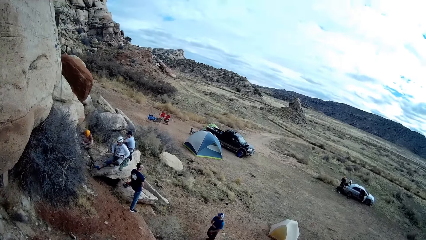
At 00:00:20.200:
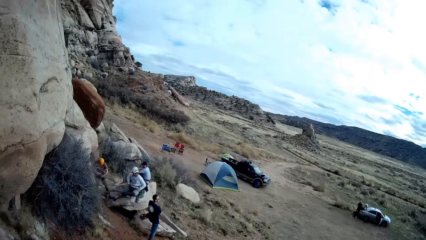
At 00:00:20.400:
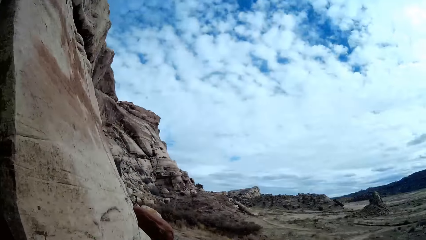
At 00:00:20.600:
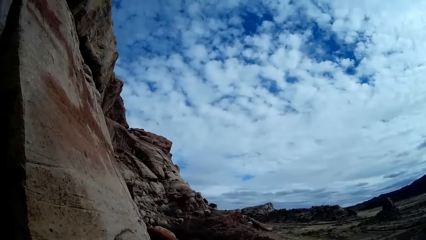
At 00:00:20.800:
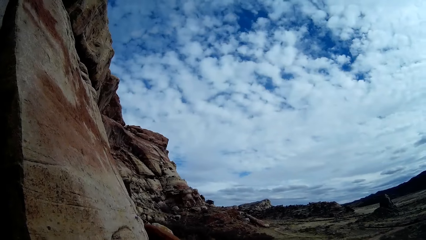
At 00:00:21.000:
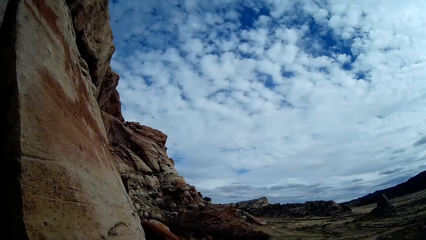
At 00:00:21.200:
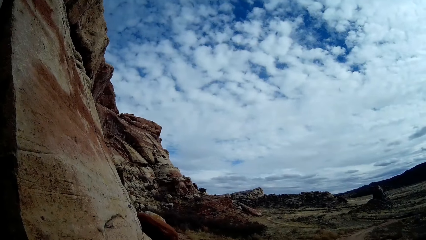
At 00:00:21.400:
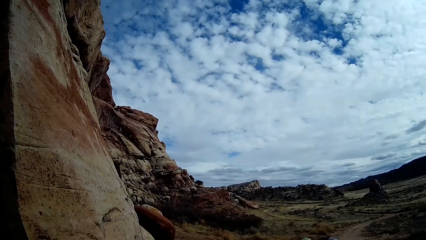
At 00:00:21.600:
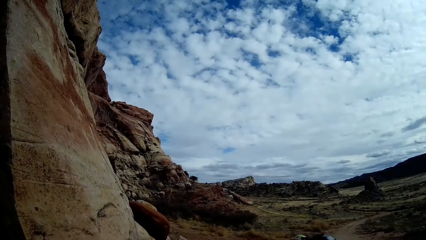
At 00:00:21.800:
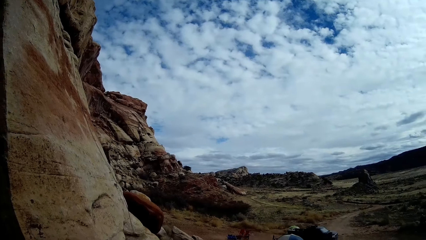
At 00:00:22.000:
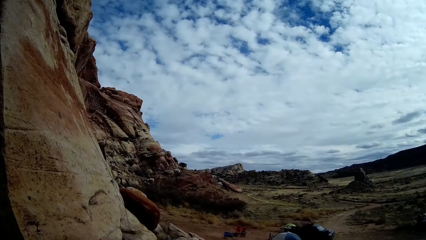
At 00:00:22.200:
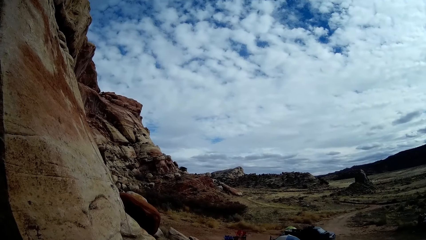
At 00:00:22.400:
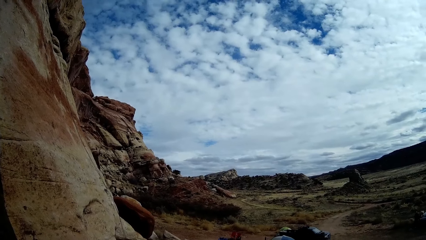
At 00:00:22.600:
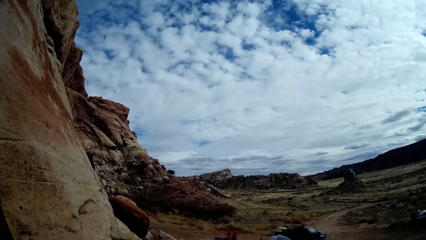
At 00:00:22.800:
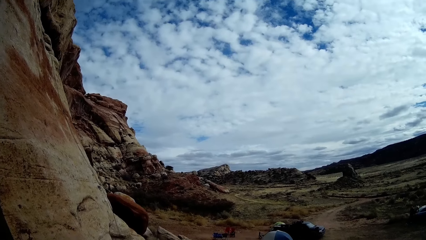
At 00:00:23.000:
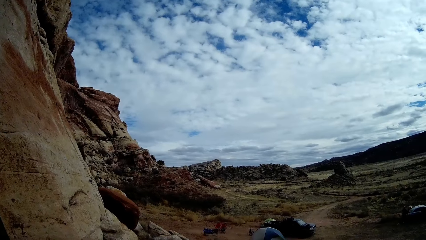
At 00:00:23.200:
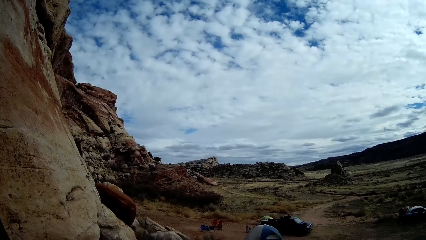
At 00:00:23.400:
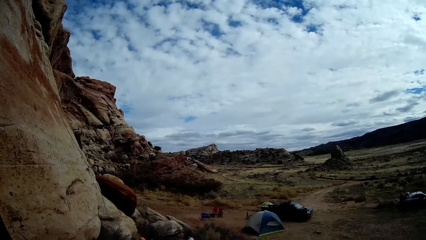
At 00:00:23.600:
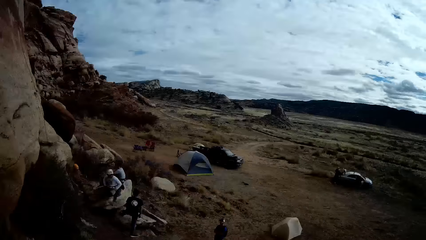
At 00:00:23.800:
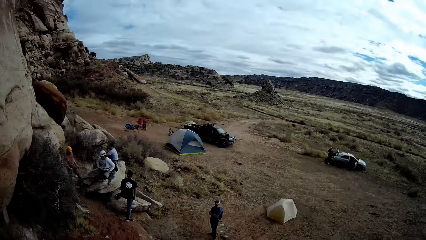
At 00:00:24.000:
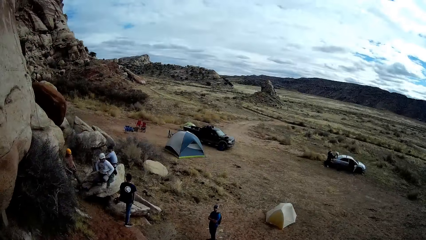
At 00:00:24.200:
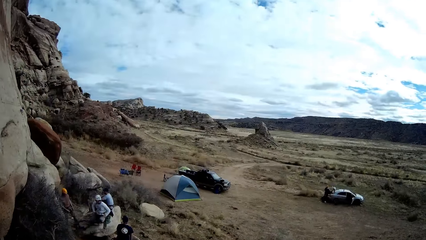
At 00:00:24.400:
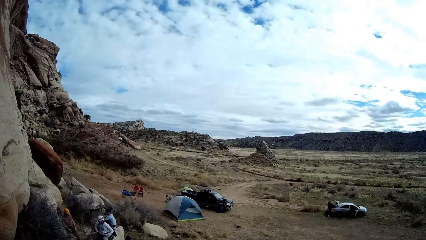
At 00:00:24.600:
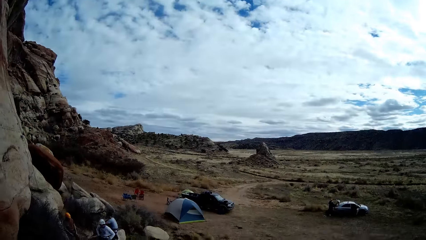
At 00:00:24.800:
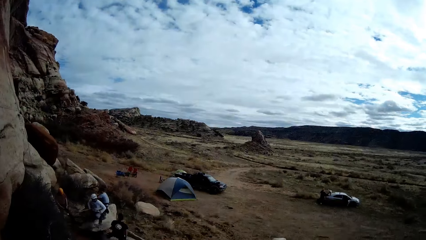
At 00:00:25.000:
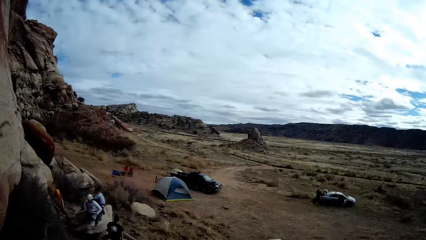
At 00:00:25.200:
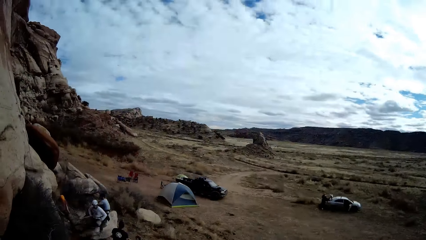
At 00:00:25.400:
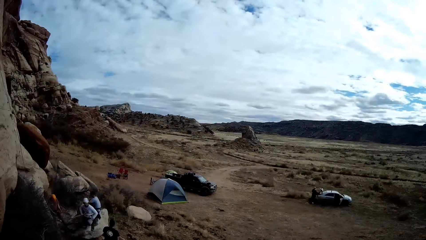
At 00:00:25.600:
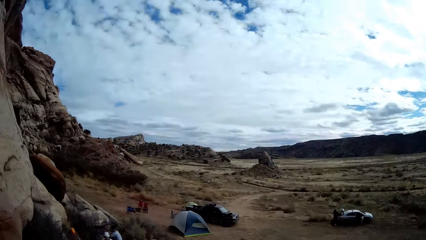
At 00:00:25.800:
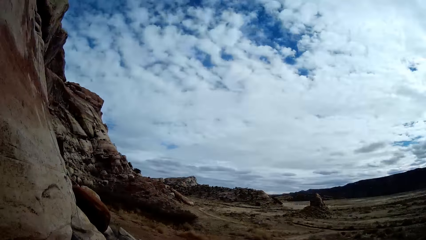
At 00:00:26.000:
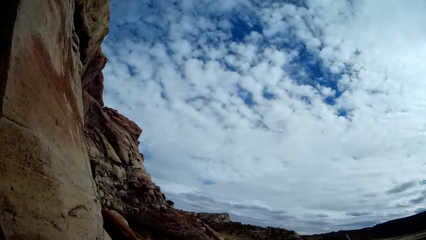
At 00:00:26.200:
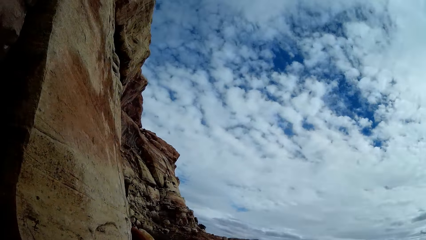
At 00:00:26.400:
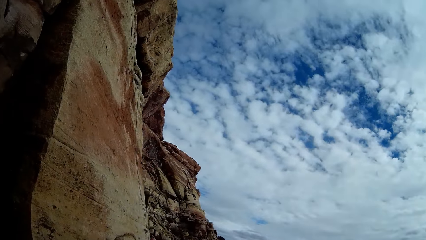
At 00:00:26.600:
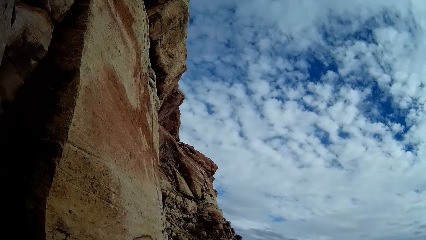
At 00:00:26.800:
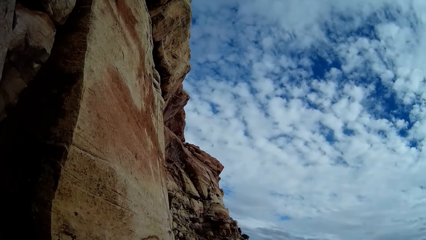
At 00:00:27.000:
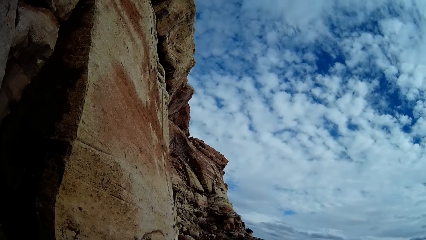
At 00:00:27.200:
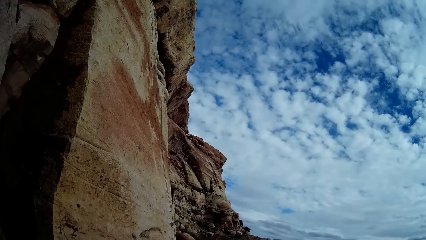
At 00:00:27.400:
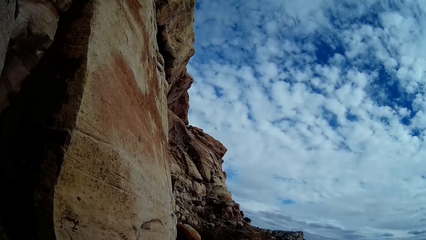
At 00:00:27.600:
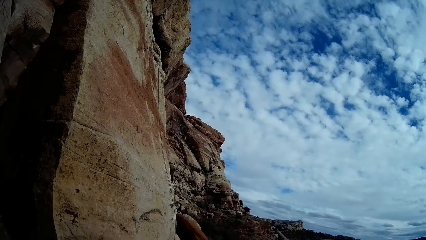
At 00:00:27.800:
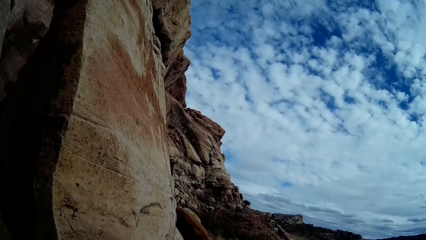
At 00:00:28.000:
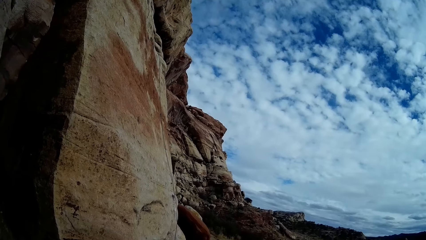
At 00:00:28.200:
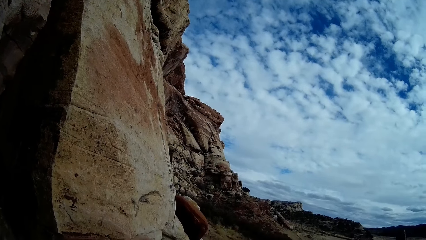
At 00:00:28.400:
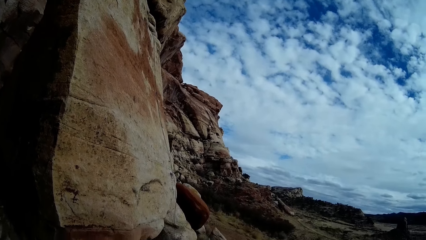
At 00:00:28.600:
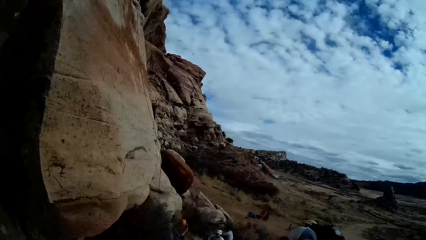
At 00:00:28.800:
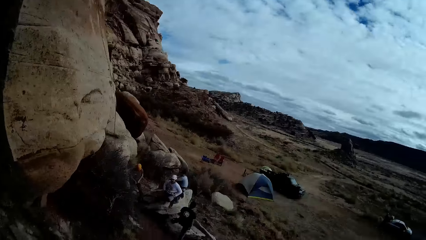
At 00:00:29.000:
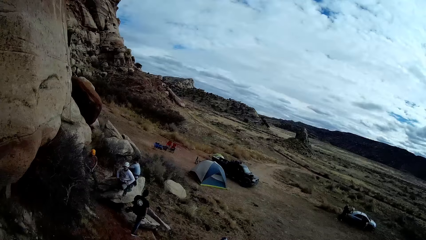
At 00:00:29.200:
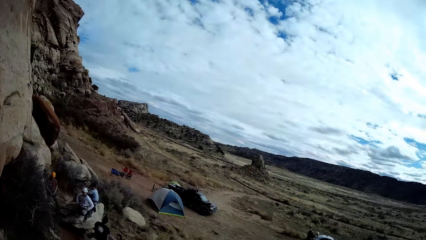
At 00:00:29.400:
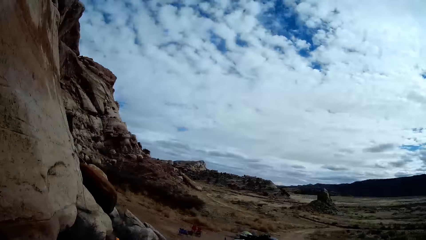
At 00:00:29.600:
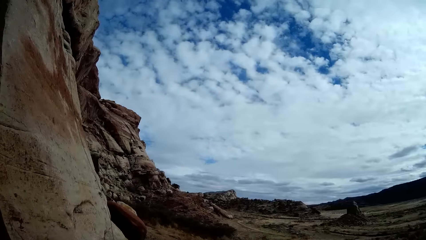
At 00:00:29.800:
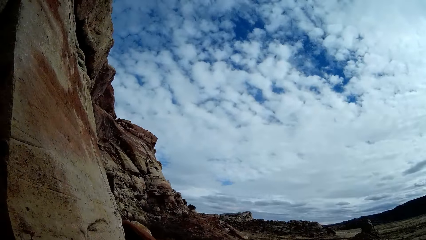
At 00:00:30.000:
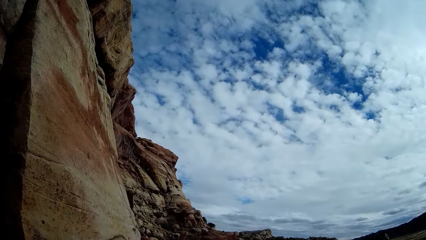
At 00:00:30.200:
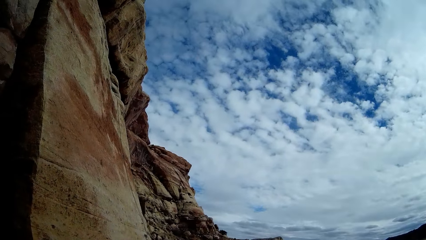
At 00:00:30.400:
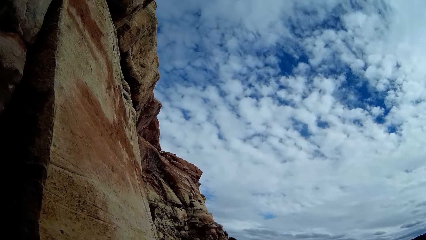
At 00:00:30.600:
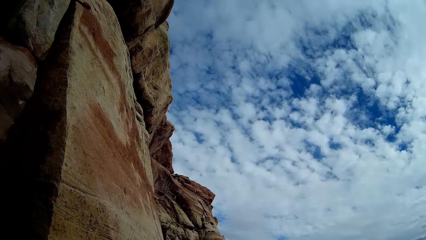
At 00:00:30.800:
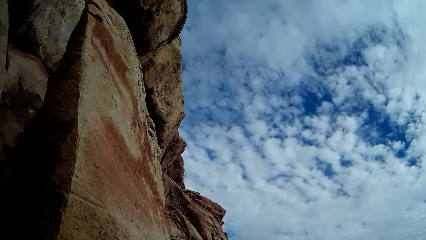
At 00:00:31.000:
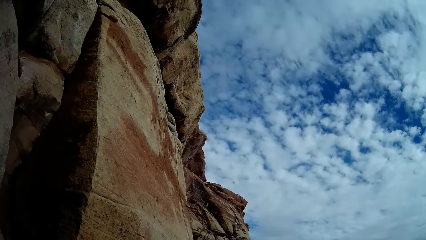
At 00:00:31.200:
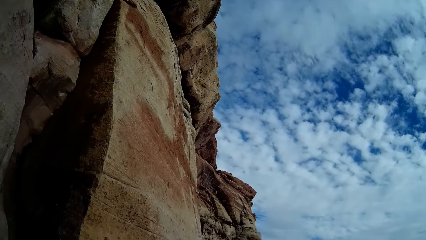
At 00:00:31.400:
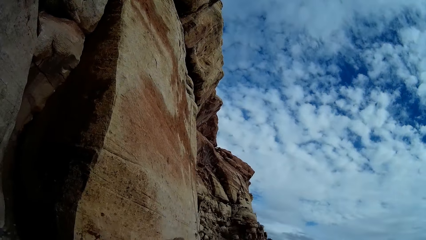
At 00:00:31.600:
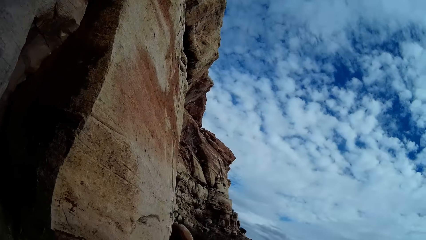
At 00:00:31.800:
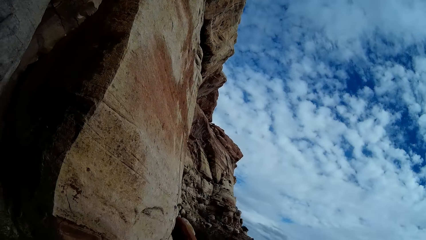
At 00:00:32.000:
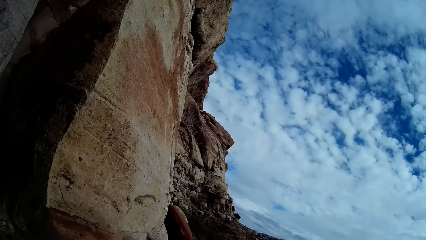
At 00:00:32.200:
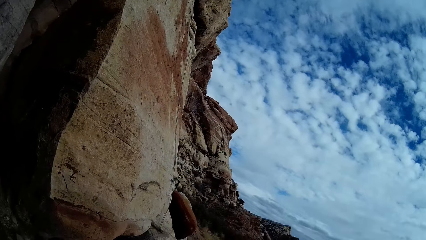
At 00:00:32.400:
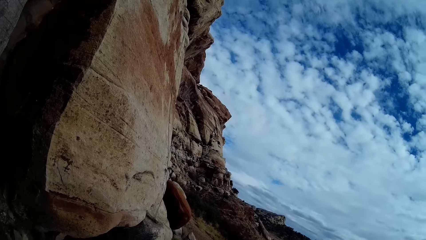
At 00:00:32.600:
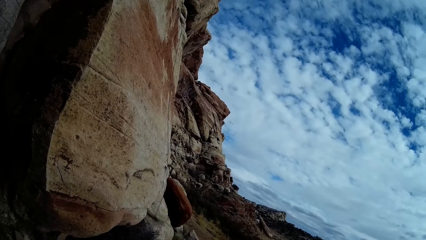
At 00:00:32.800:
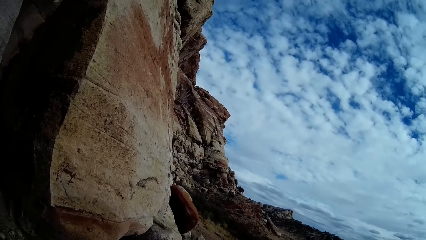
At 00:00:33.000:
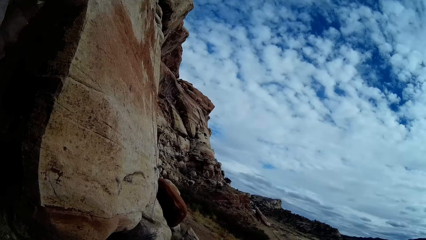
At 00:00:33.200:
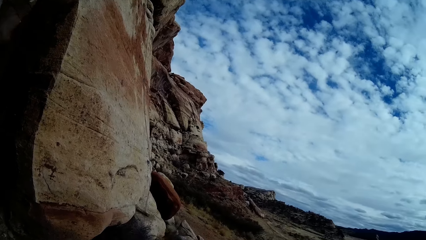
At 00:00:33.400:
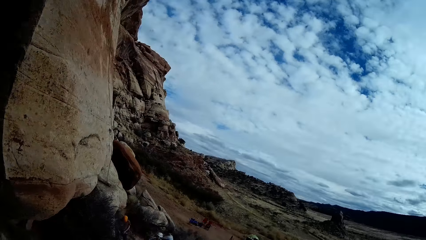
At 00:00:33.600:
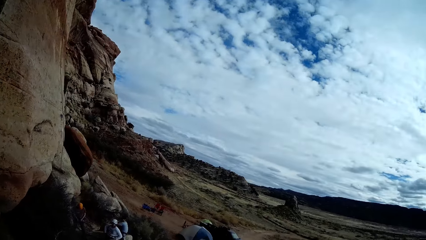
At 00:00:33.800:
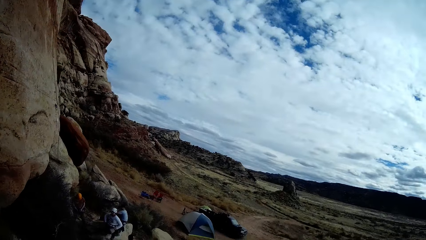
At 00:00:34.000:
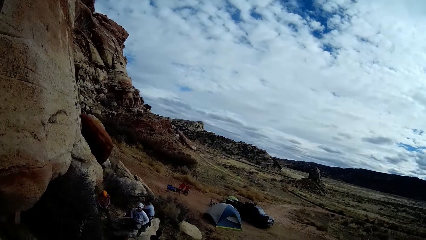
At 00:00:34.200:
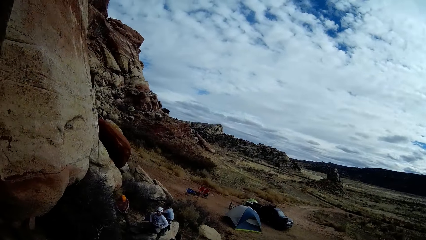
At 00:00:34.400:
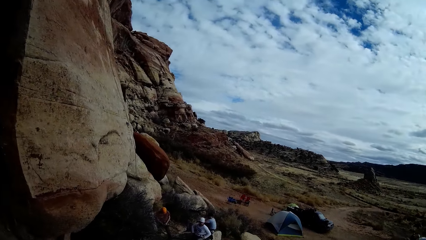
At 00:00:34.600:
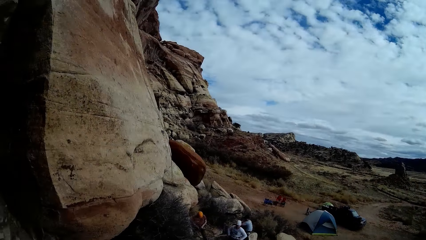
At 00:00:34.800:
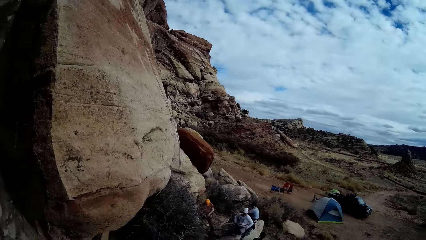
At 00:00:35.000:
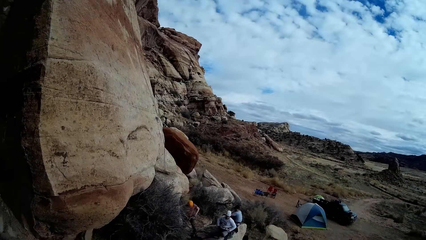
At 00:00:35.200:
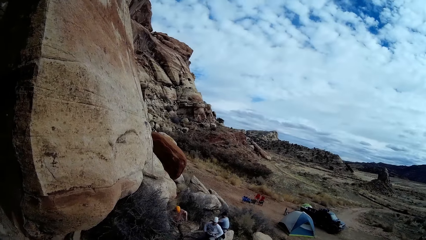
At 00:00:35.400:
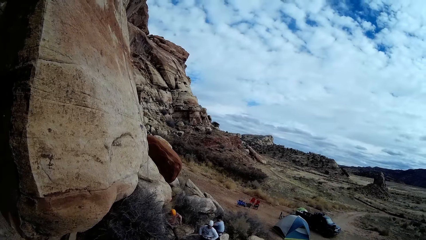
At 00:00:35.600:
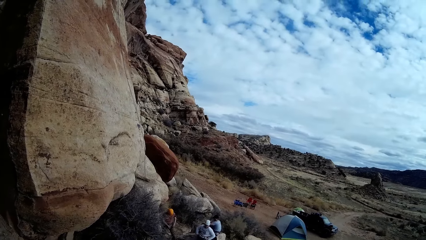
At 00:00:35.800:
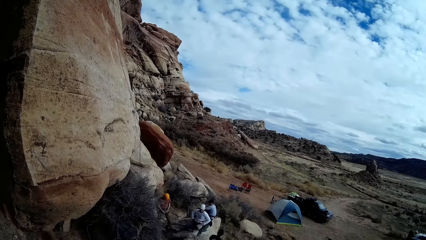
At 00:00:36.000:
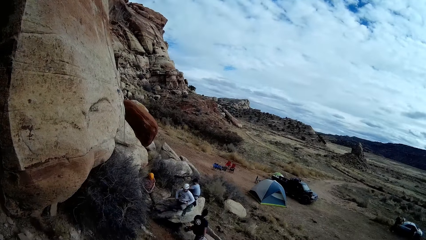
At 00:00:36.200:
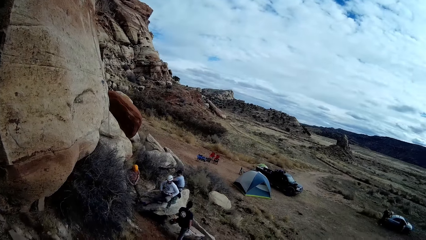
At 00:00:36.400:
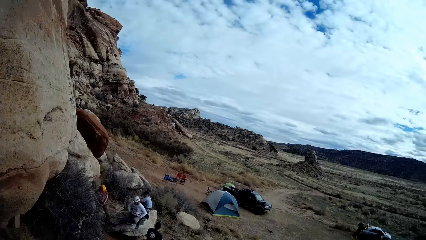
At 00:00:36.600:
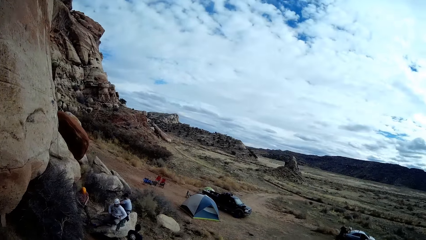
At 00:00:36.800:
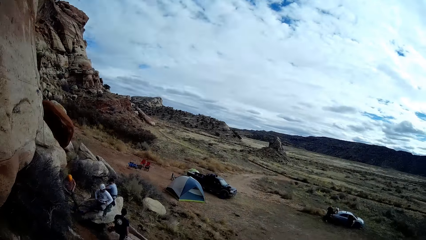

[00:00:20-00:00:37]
The camera wearer looks at the sky.
